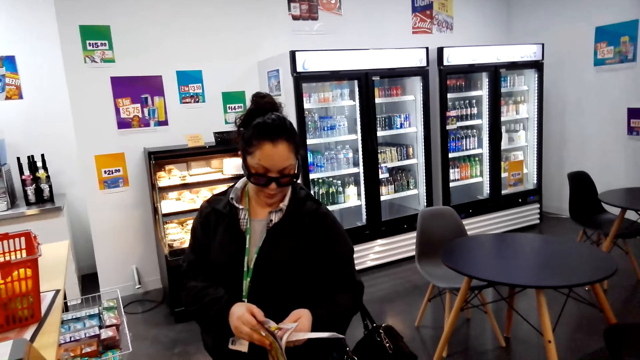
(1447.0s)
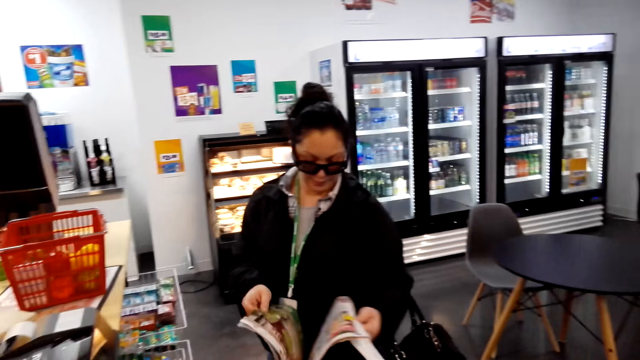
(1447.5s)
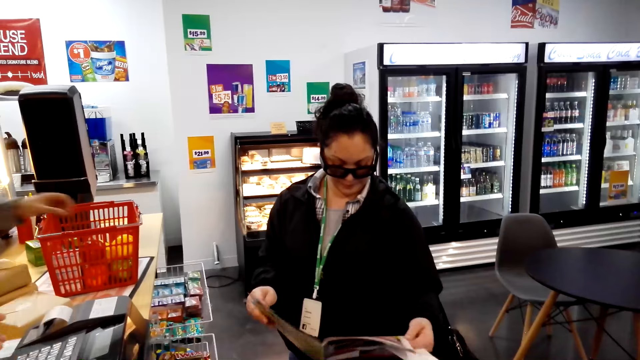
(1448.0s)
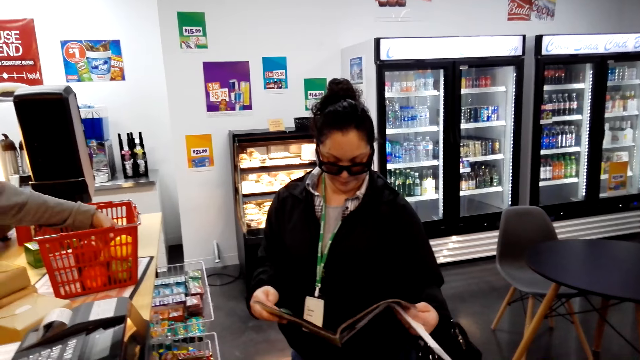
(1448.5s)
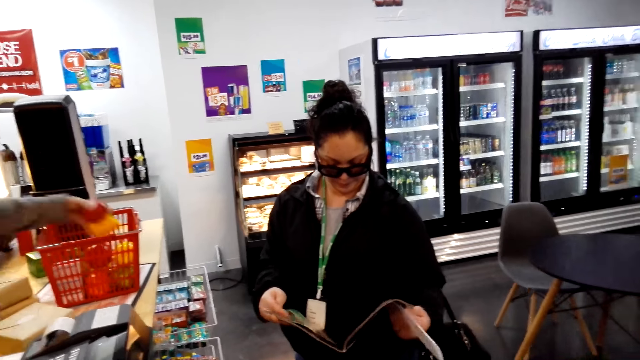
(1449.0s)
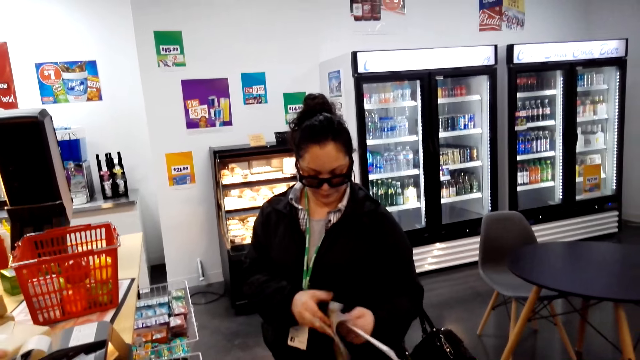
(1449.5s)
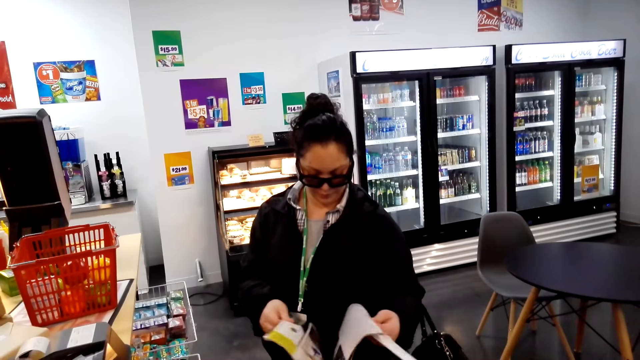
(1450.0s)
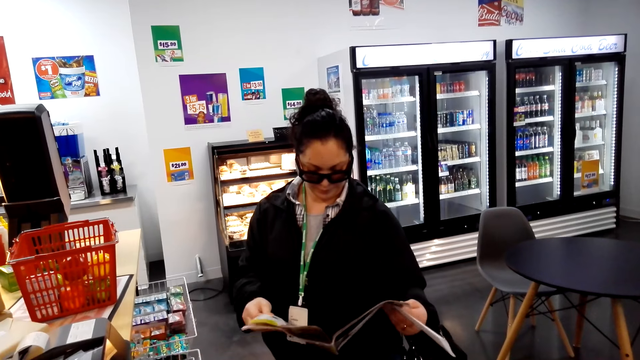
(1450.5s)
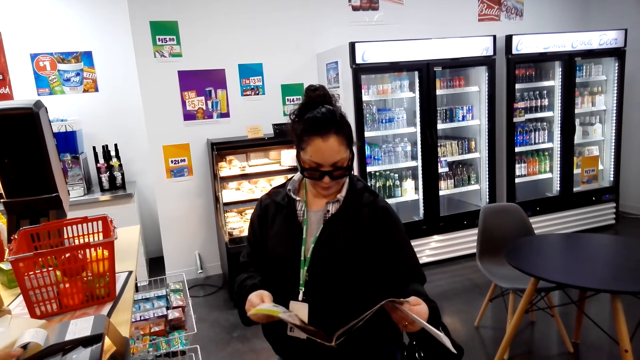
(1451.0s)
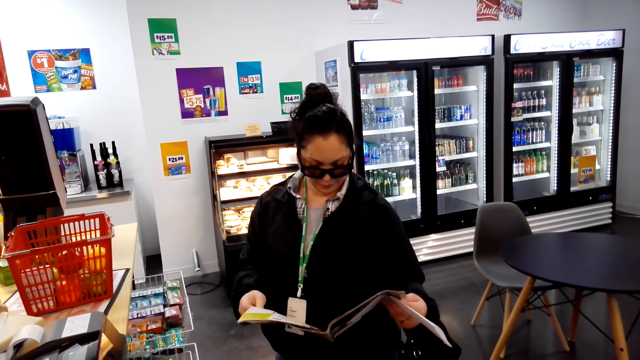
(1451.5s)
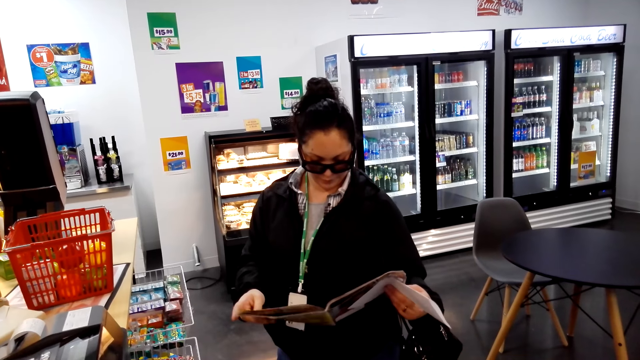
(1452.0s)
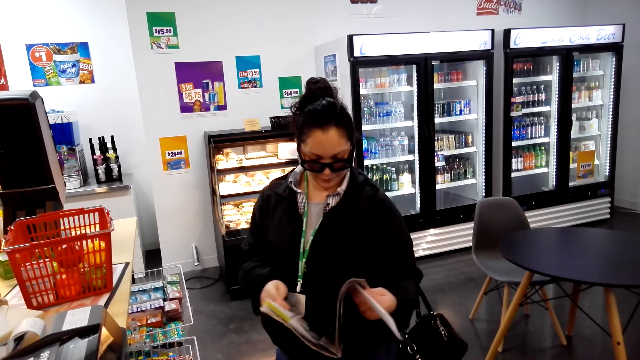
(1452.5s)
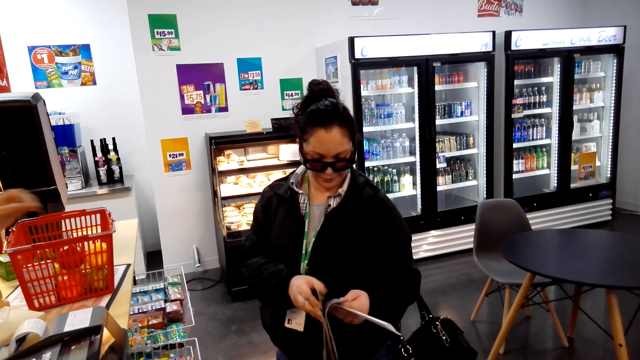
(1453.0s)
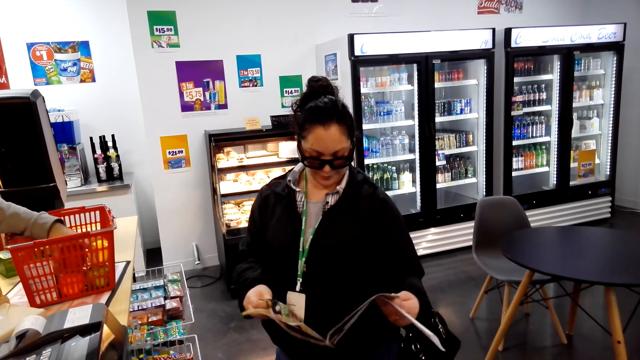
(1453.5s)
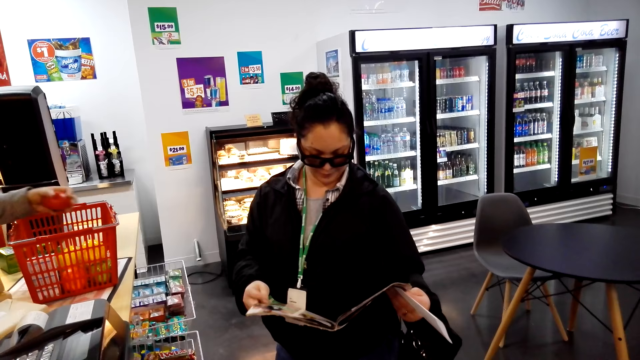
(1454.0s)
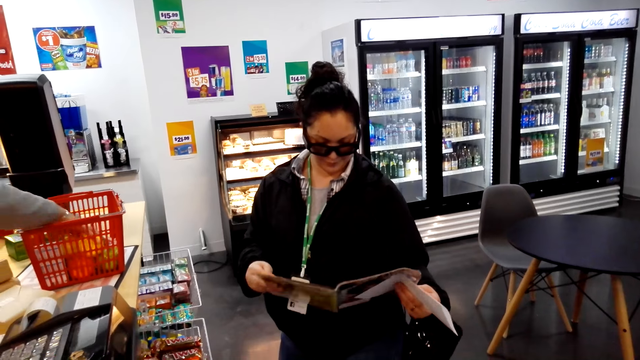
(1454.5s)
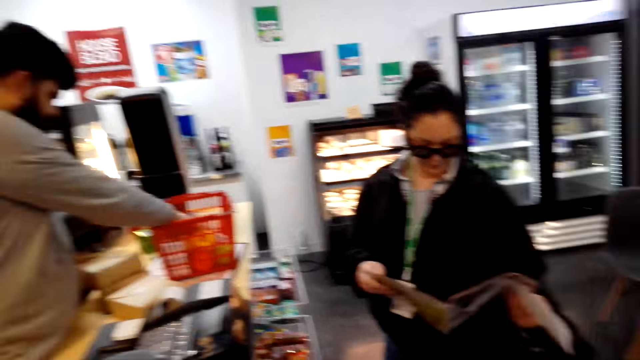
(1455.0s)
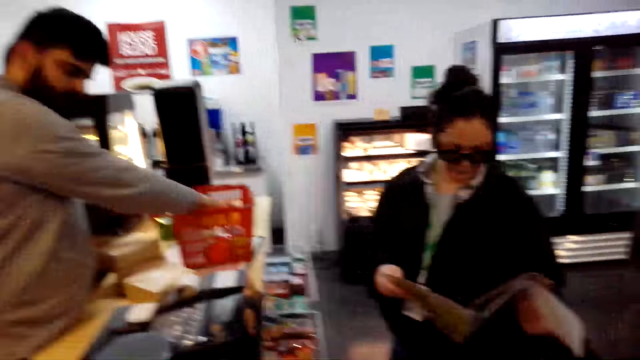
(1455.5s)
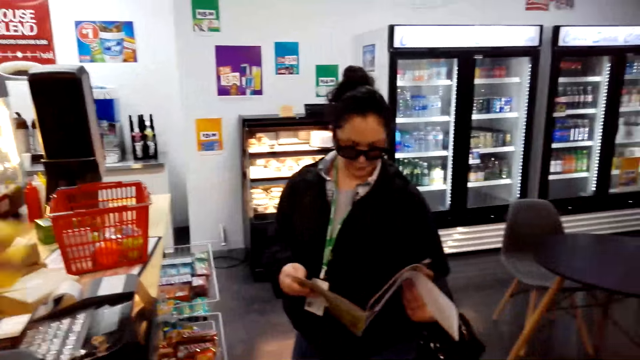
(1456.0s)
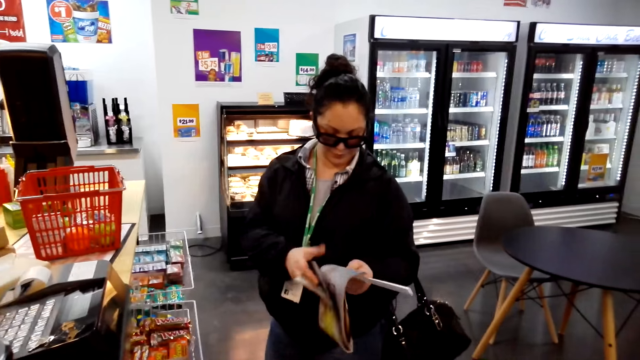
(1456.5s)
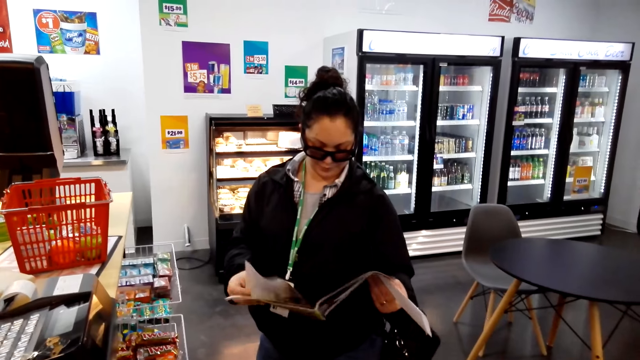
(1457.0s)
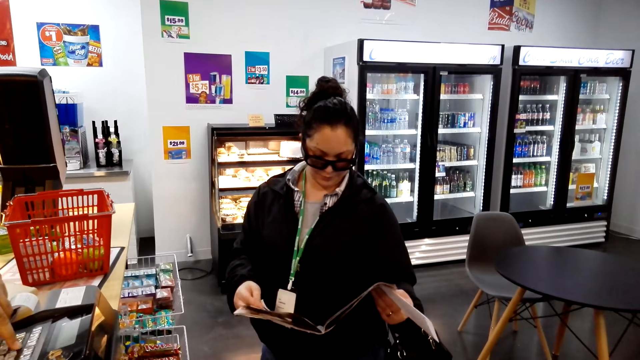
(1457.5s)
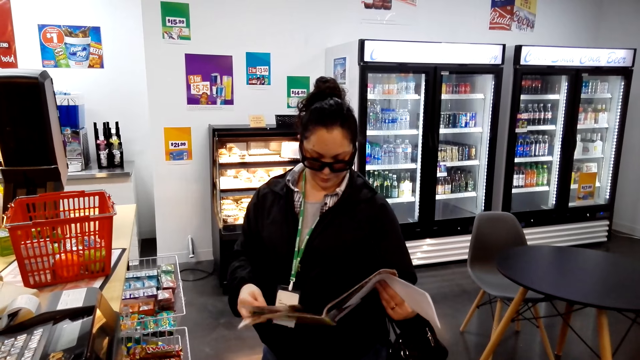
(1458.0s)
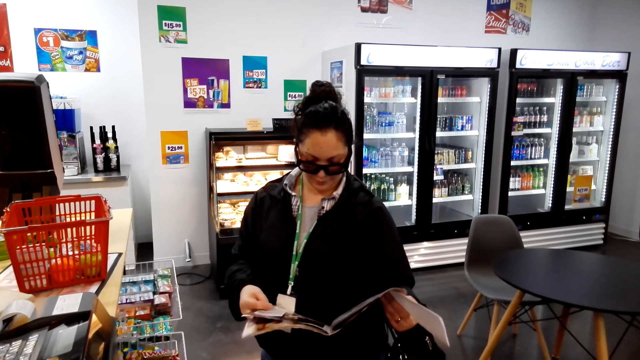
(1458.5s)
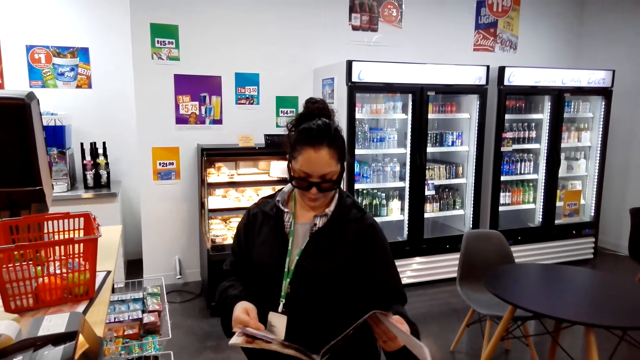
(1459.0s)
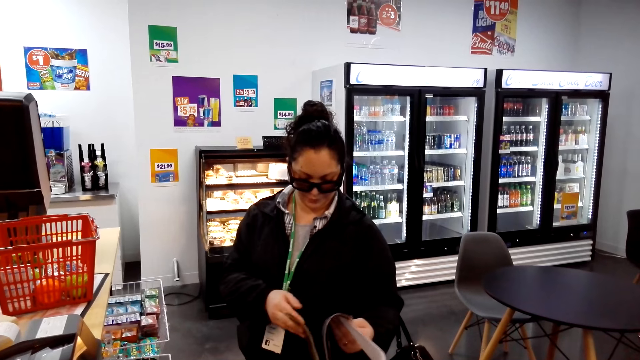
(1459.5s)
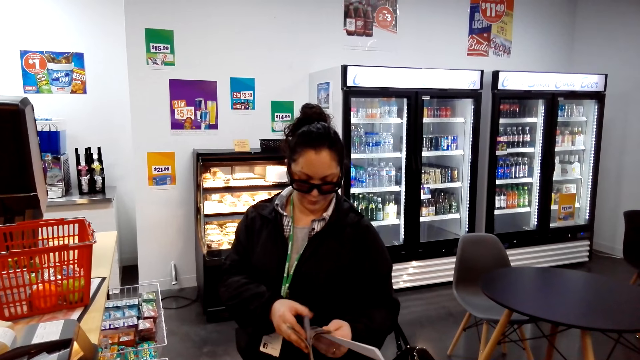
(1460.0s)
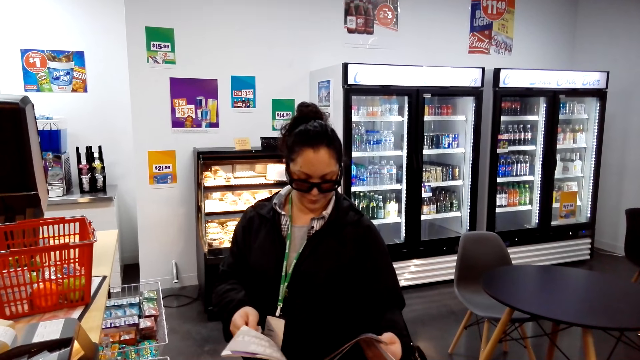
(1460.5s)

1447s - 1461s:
A woman turns pages. A man picks something. The woman turns a page on the magazine. The camera wearer looks around. The woman turns a page on the magazine. The camera wearer looks around.

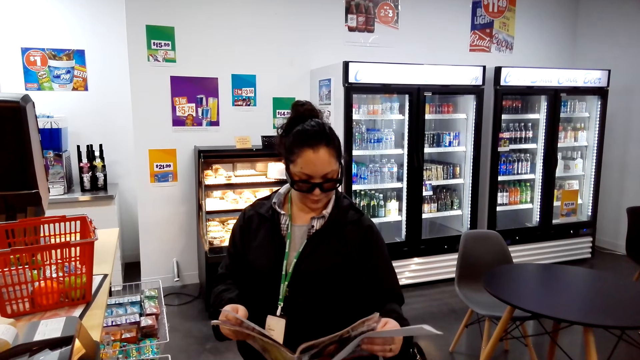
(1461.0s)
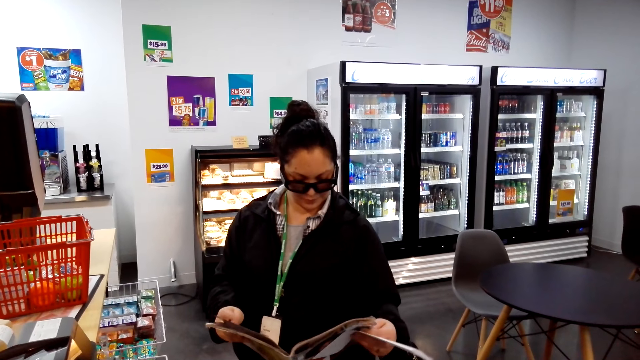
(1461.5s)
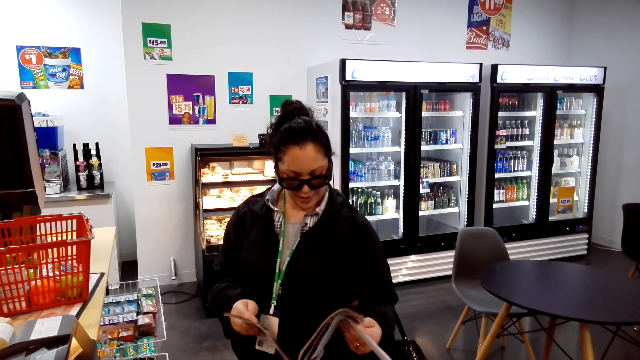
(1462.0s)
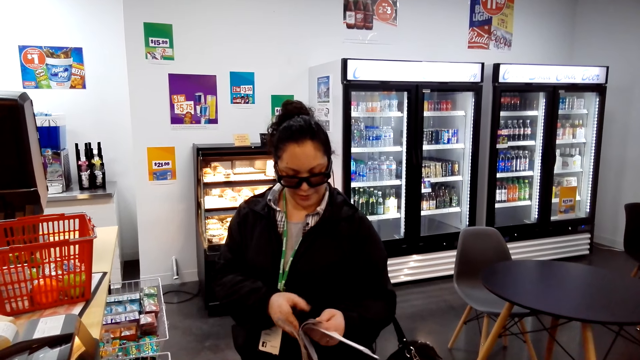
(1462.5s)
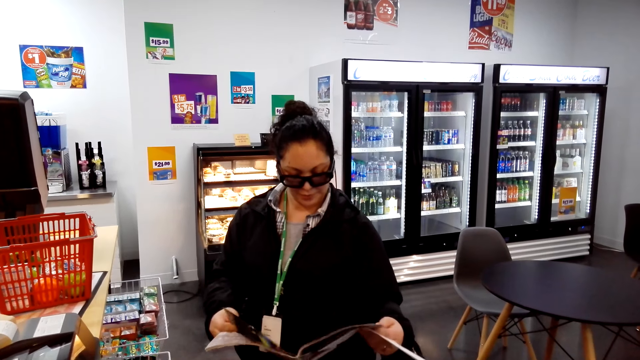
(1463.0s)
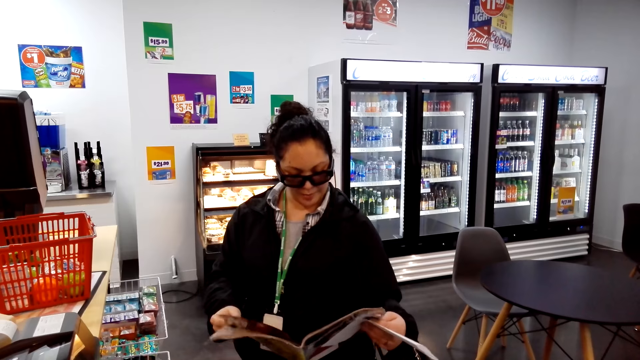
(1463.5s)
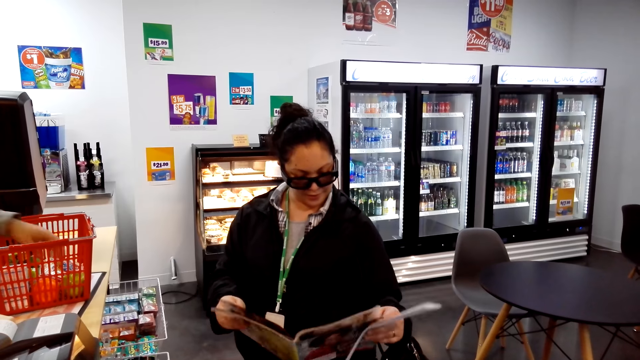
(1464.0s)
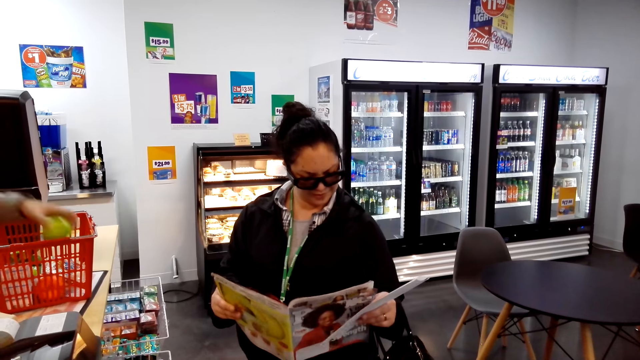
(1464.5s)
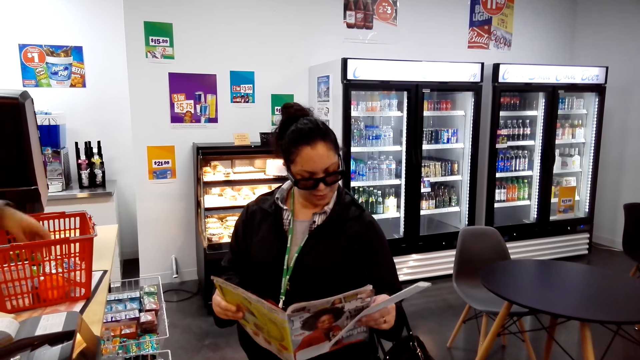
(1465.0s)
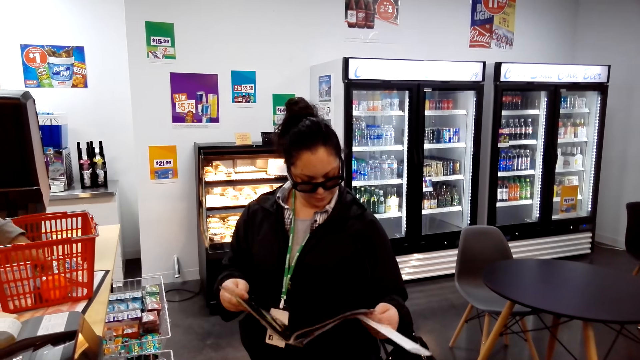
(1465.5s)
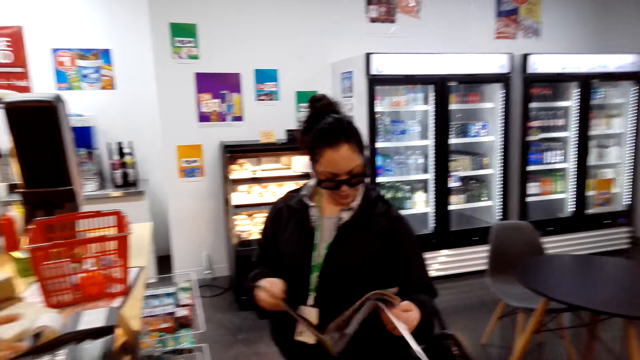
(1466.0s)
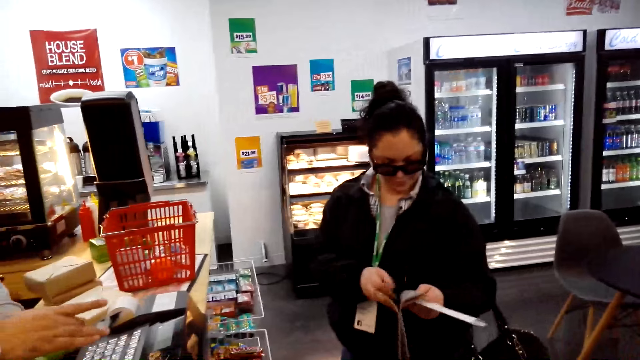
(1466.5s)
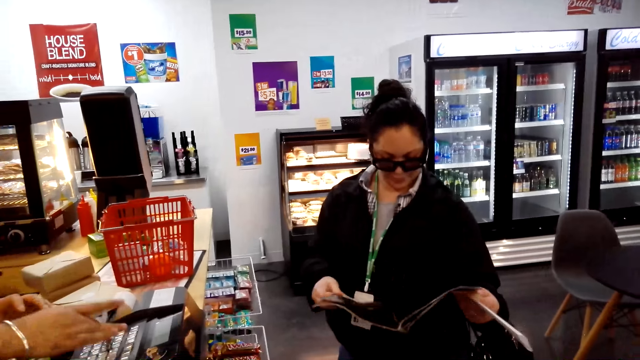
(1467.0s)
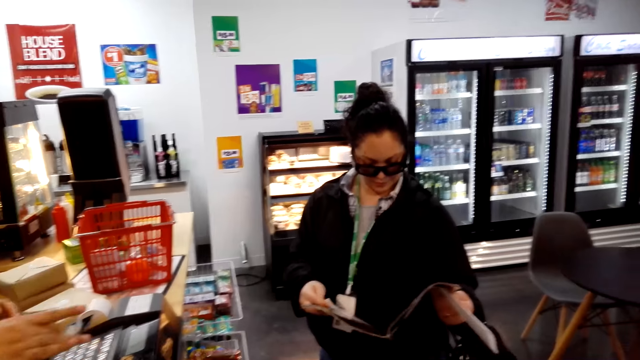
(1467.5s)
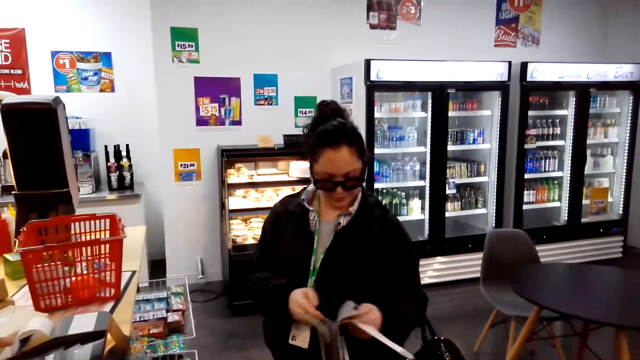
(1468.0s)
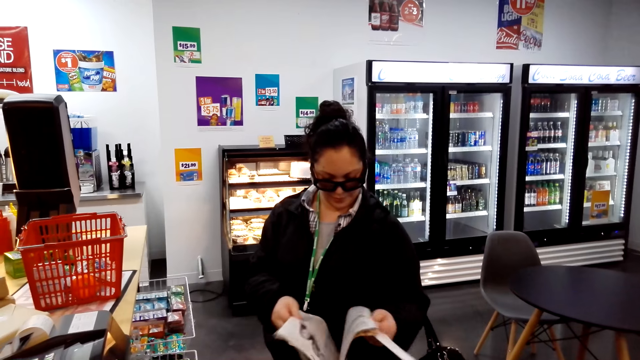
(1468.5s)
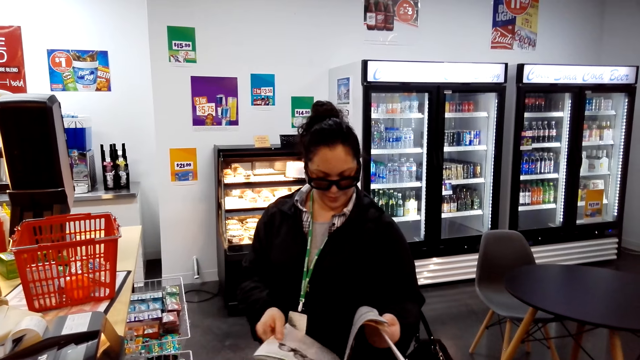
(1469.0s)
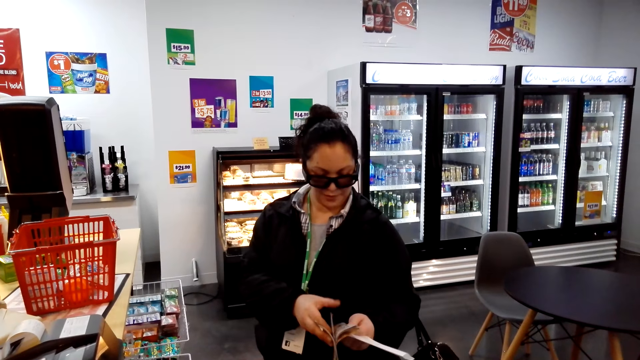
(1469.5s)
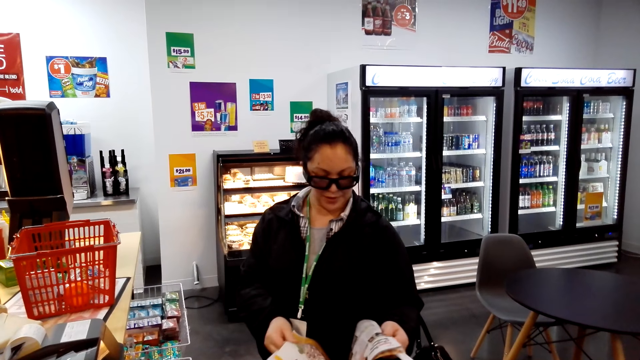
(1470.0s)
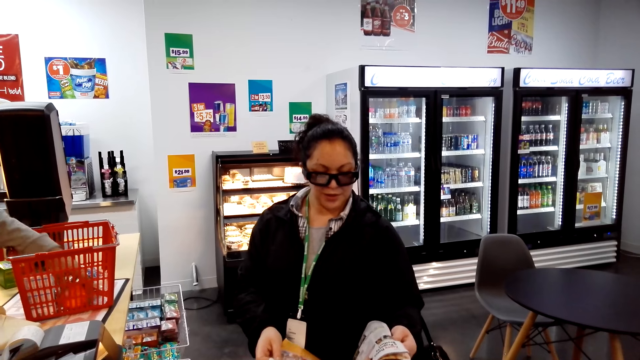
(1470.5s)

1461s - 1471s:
A woman turns pages on the magazine. A man picks something. The woman turns pages on the magazine. The camera wearer looks around.
